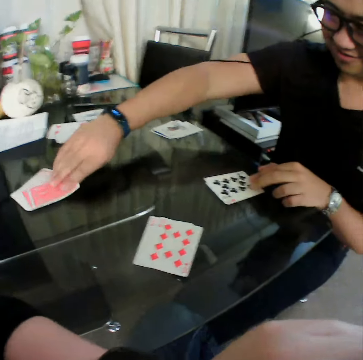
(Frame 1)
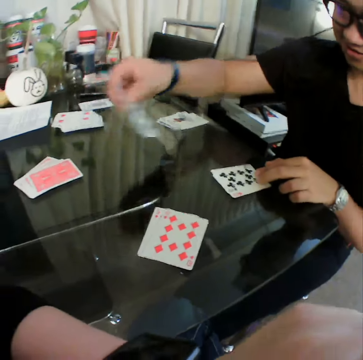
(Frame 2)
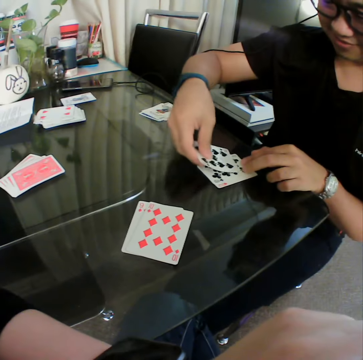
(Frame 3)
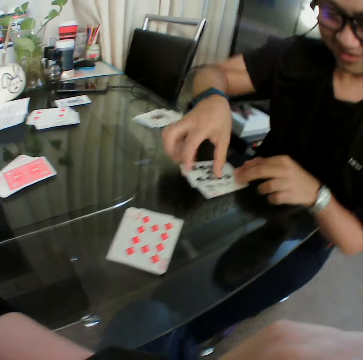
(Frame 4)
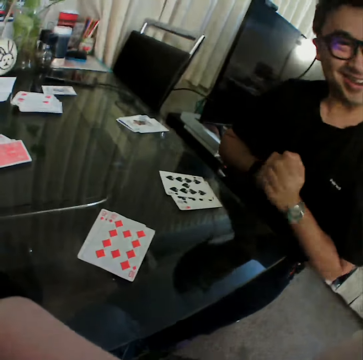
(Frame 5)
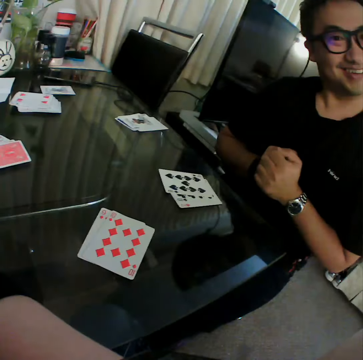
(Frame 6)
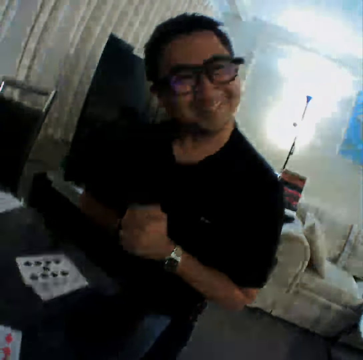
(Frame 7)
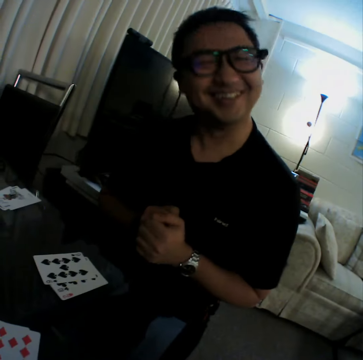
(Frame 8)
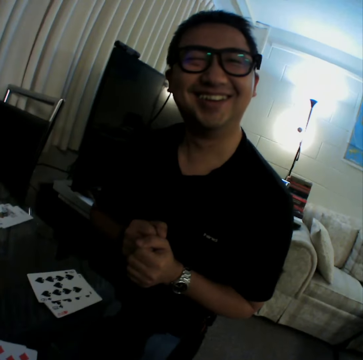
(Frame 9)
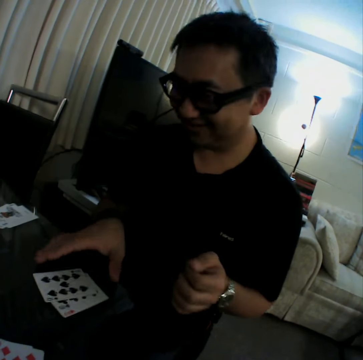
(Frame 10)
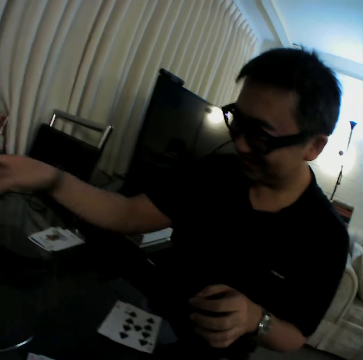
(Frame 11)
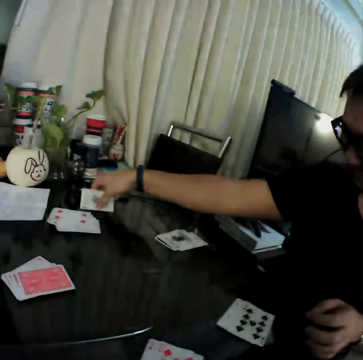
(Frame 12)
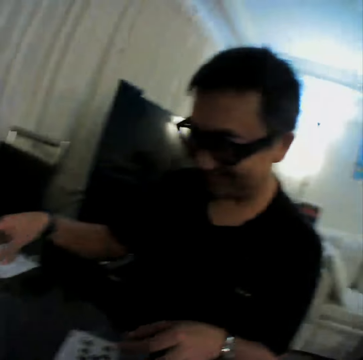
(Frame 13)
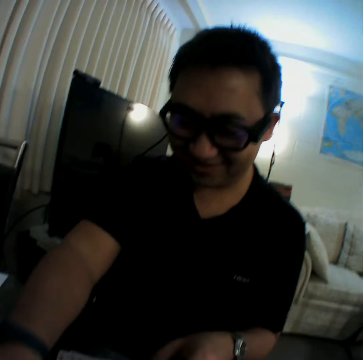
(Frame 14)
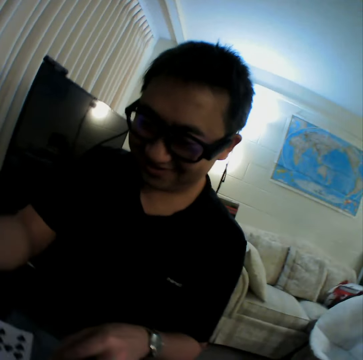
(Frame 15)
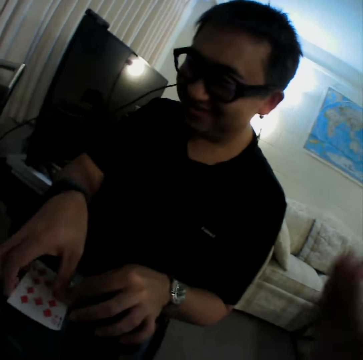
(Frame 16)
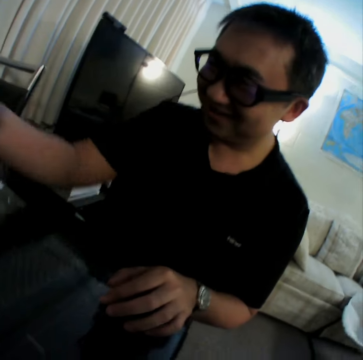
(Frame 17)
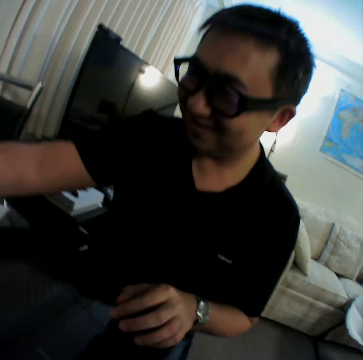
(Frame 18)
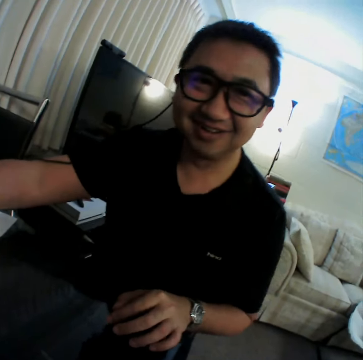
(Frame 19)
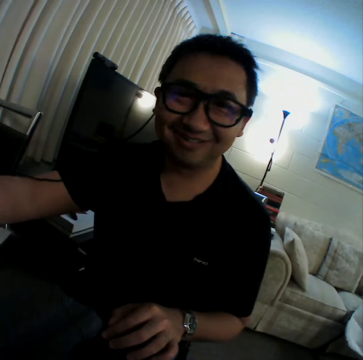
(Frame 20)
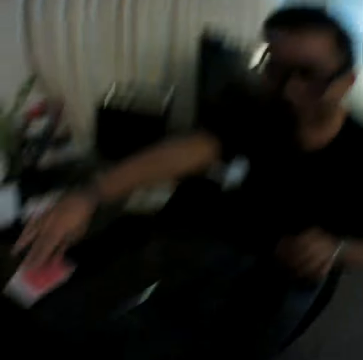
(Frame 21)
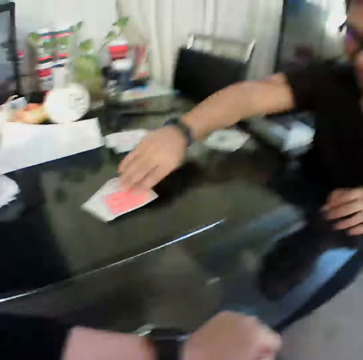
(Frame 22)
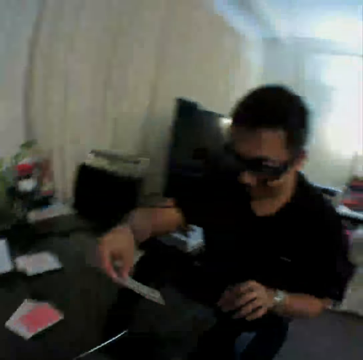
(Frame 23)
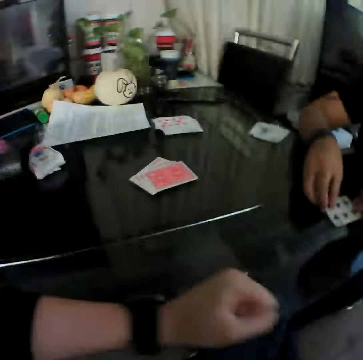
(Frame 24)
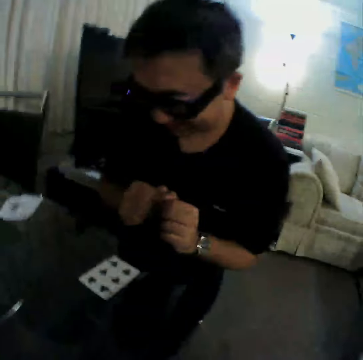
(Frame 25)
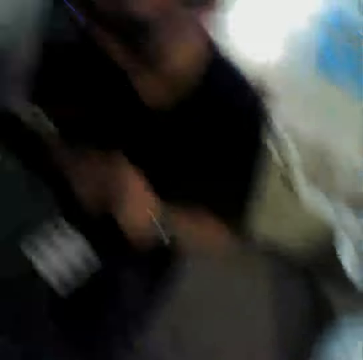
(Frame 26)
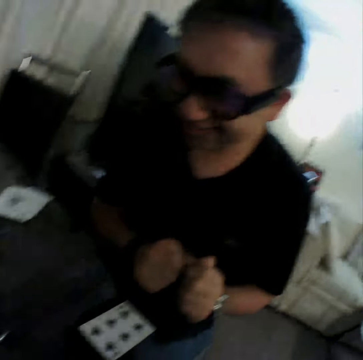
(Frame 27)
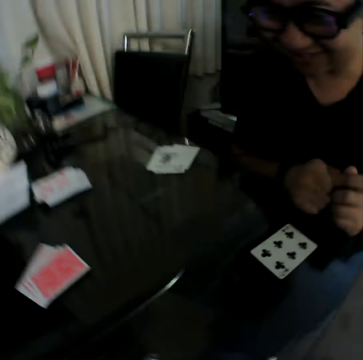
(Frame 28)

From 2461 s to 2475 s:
A man picks a card from the deck of cards on the table with his right hand. The man checks the card and places the card in his right hand on the card on the table. The man holds his fists together and laughs. The man arranges the cards on the table with his right hand and pushes the cards aside. The man picks a card from the table with his right hand and drops the card in his right hand on a card on the table. The man packs the cards on the table. The man laughs. The man picks a card from the deck of cards on the table with his right hand, checks the card, and places the card in his right hand on the table.

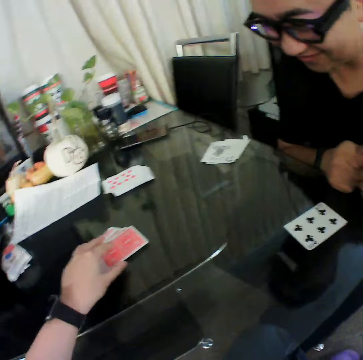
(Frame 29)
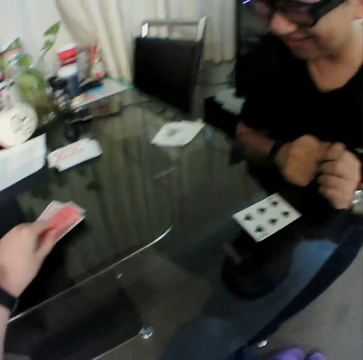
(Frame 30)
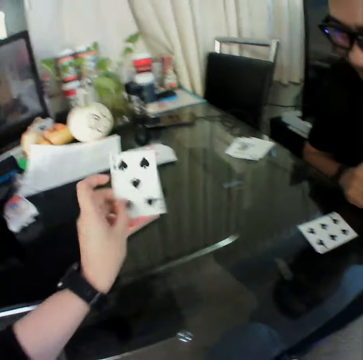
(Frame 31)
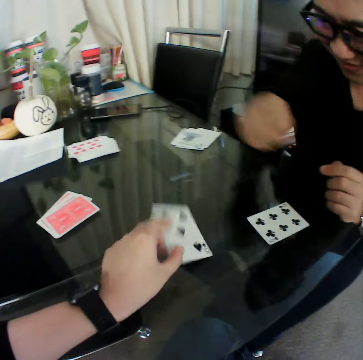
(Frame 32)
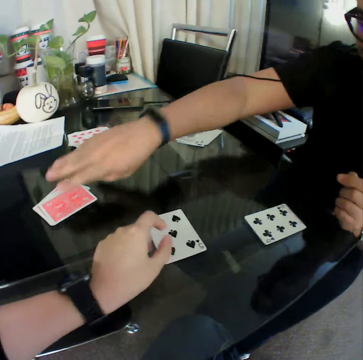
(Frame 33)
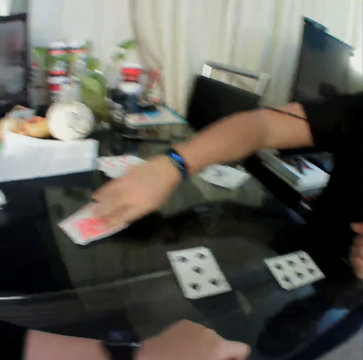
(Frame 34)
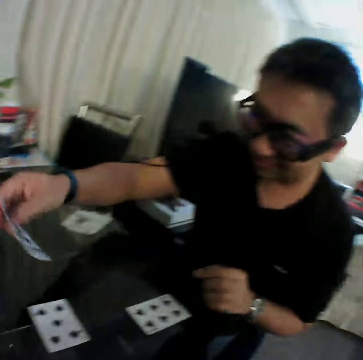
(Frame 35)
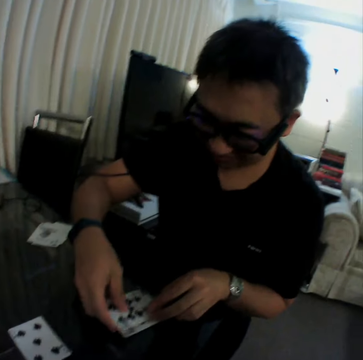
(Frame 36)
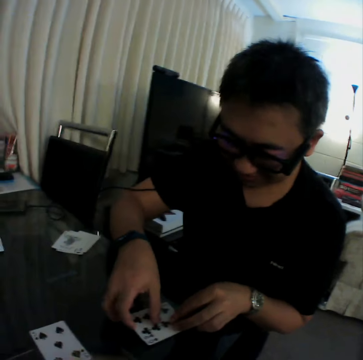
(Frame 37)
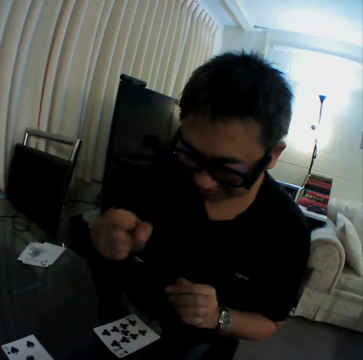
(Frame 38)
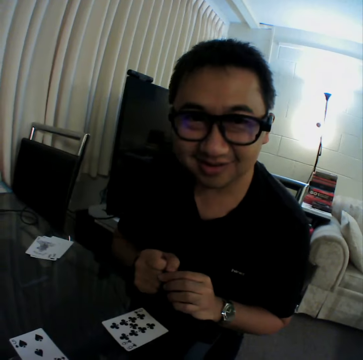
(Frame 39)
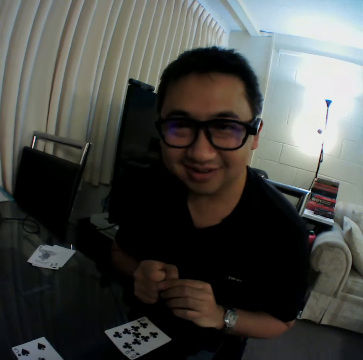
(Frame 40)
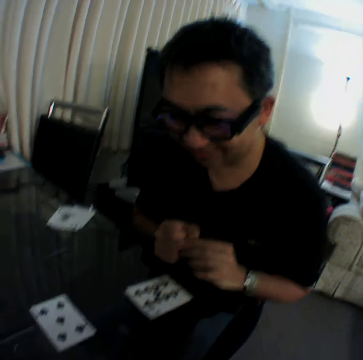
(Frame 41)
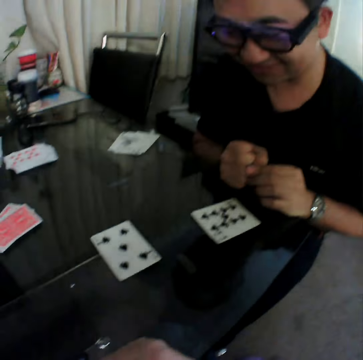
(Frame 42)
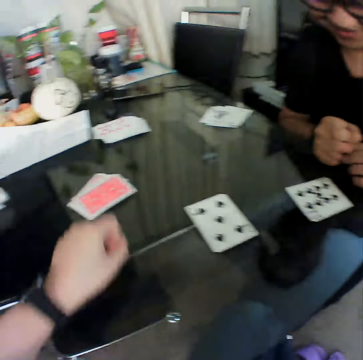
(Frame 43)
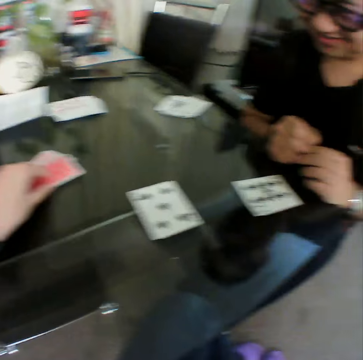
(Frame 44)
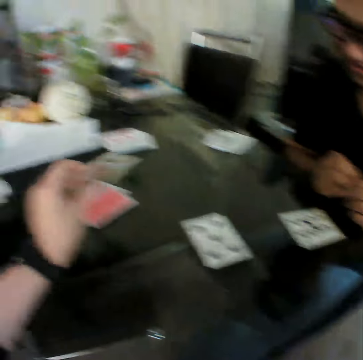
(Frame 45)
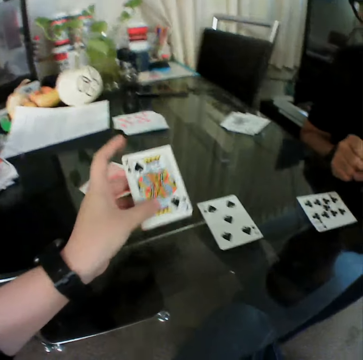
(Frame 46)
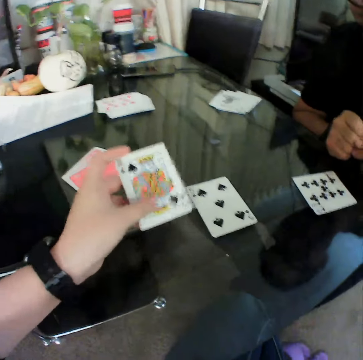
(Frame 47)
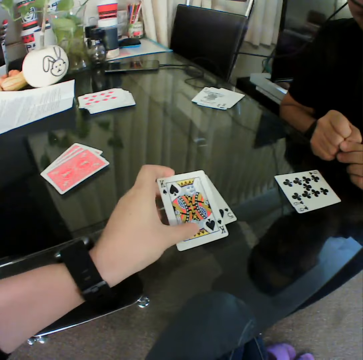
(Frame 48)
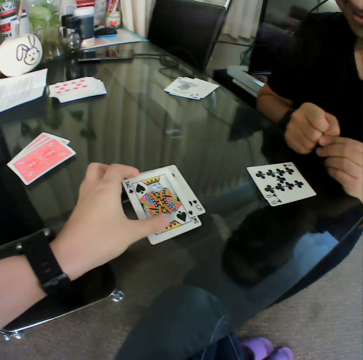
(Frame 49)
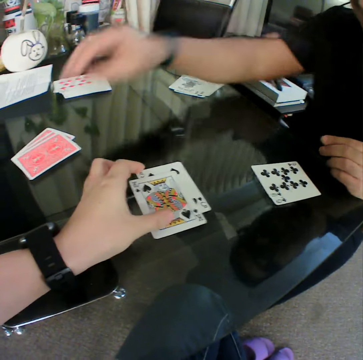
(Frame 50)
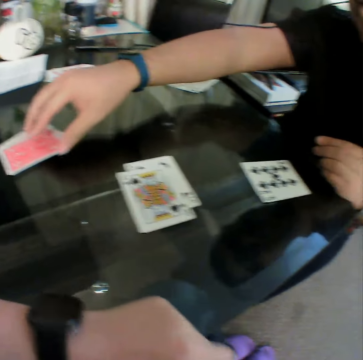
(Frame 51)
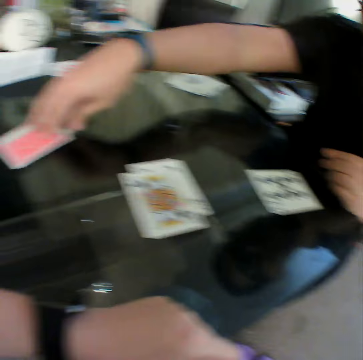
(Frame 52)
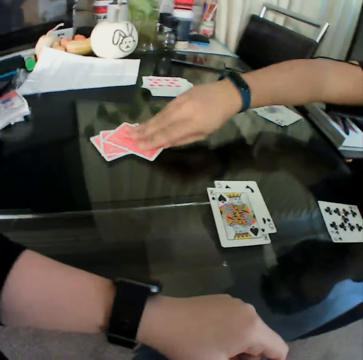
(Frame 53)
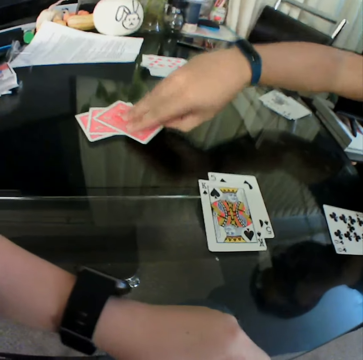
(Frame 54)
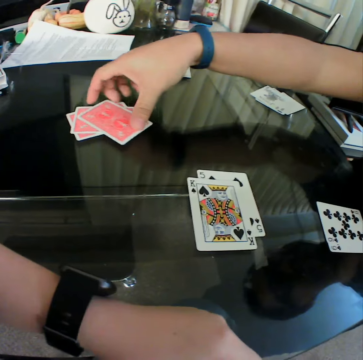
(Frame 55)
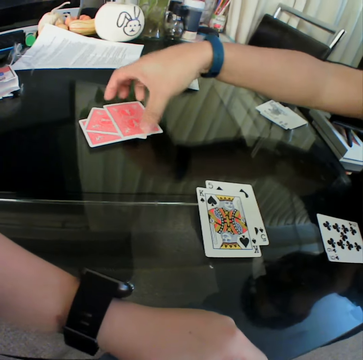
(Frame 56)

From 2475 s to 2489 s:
The camera wearer picks a card from a deck of cards on the table with his left hand. He checks the card. He places the card in his left hand on the table. A man picks a card from the deck of cards on the table with his right hand. The man checks the card and places the card in his right hand on the card on the table. The man holds his fists together. The camera wearer picks a card from the deck of cards on the table with his left hand. He checks the card. He places the card in his left hand on the card on the table. The man picks a card from the deck of cards on the table with his right hand.

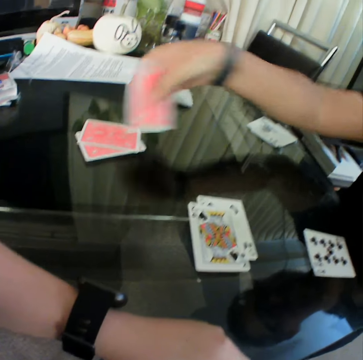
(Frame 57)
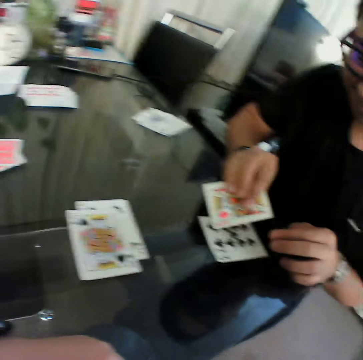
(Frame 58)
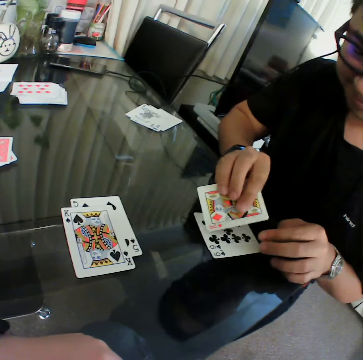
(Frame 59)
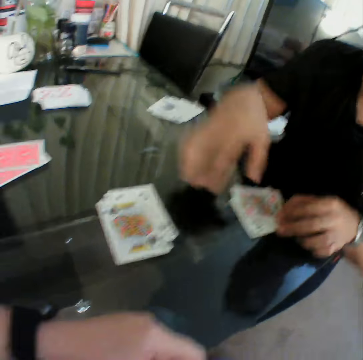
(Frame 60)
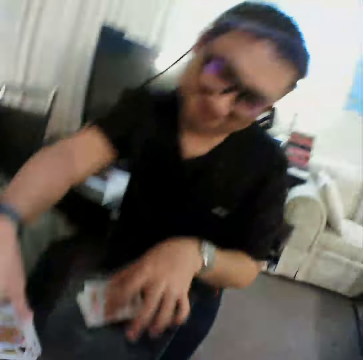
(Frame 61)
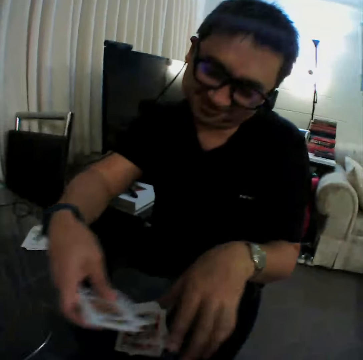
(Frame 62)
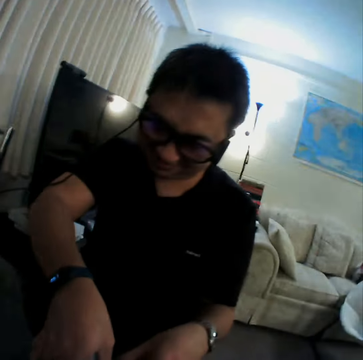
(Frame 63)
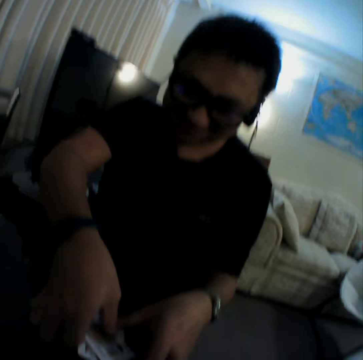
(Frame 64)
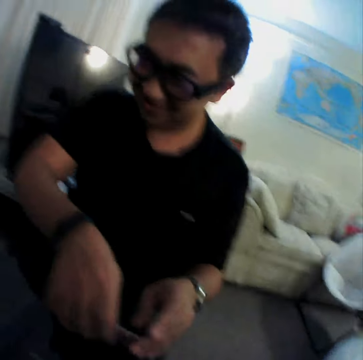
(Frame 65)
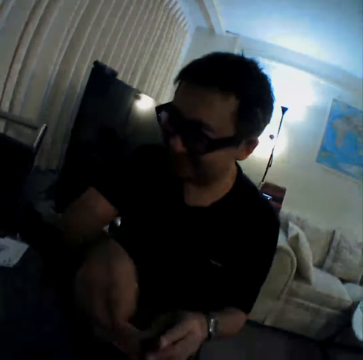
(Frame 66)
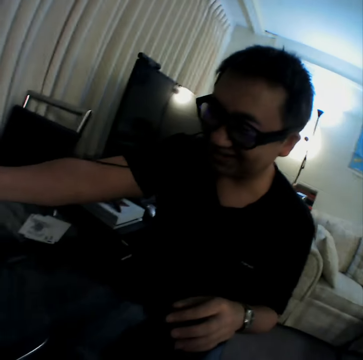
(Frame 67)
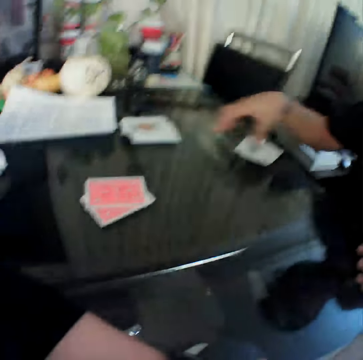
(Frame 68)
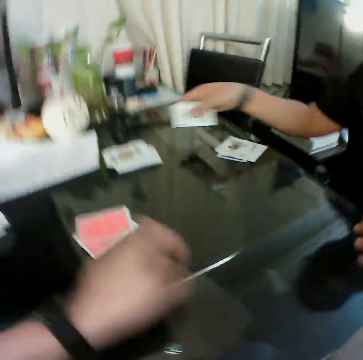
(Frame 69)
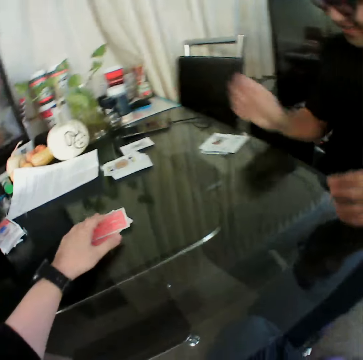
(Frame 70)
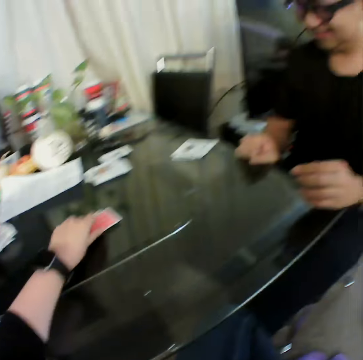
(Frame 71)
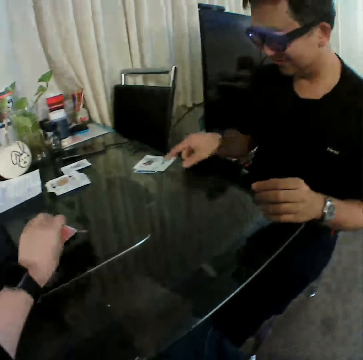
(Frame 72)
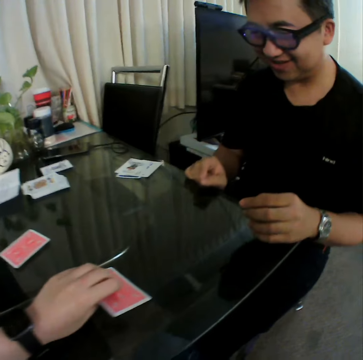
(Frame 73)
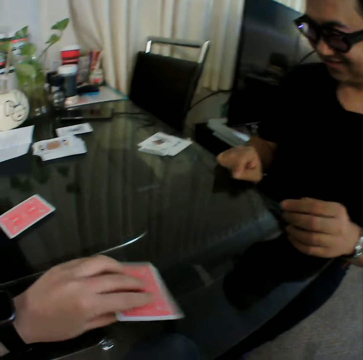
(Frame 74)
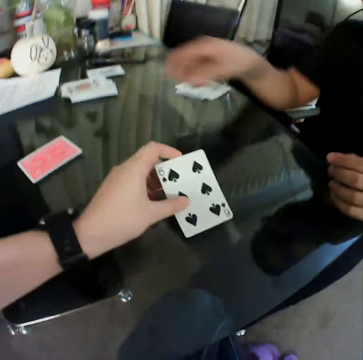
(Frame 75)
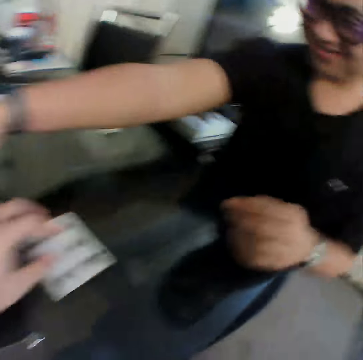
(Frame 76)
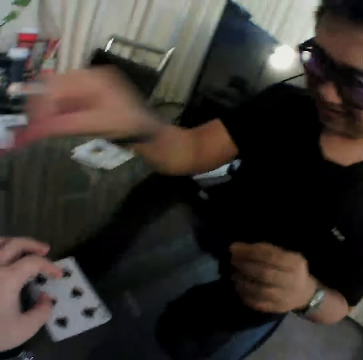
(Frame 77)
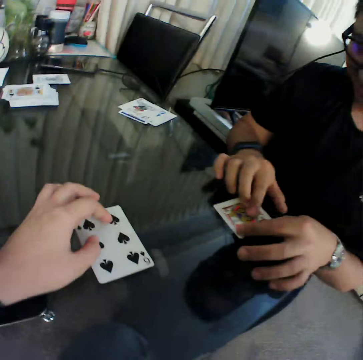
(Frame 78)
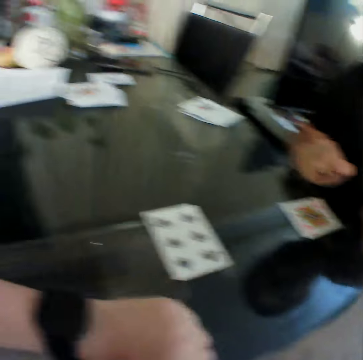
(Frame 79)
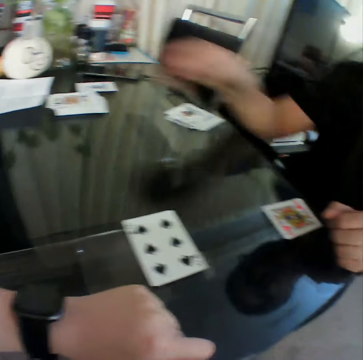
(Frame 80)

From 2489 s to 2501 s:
A man places the card in his right hand on the cards on the table. The man packs the cards on the table. The man picks a card from the deck of cards on the table with his right hand and drops the card in his right hand on the cards on the table. The camera wearer picks a card from the deck of cards on the table with his left hand. He puts the card on the table. He flips the card. He places the card in his left hand on the table. The man picks up a card and places the card in his right hand on the table.
